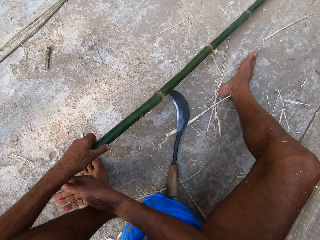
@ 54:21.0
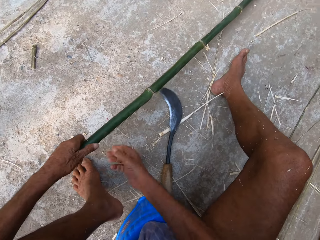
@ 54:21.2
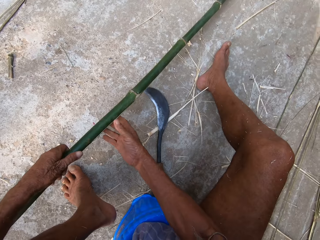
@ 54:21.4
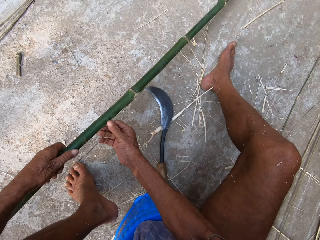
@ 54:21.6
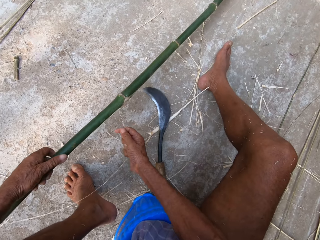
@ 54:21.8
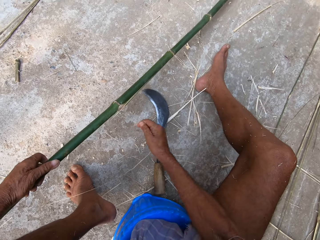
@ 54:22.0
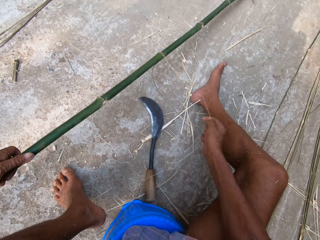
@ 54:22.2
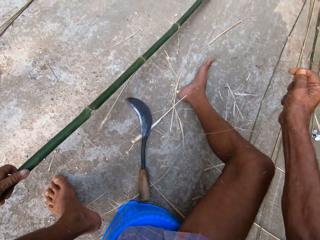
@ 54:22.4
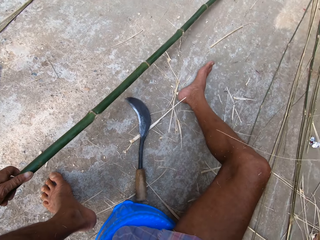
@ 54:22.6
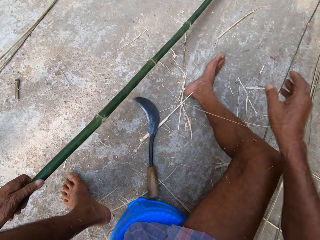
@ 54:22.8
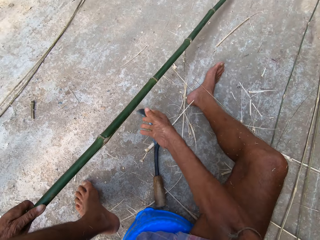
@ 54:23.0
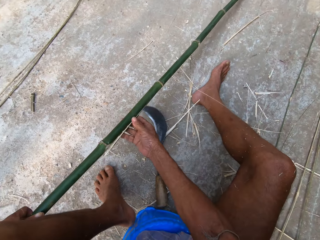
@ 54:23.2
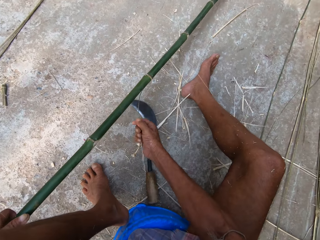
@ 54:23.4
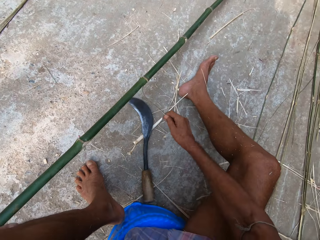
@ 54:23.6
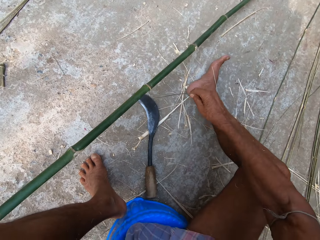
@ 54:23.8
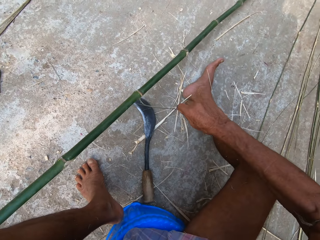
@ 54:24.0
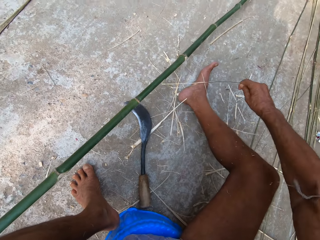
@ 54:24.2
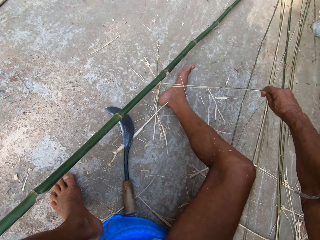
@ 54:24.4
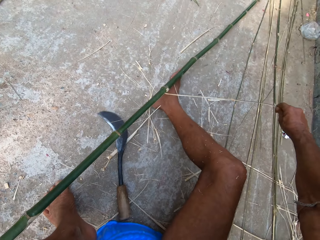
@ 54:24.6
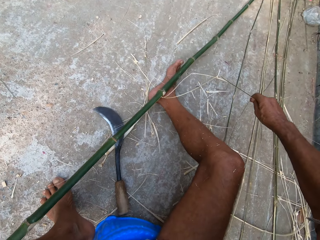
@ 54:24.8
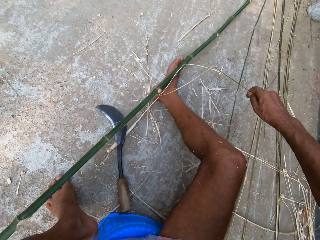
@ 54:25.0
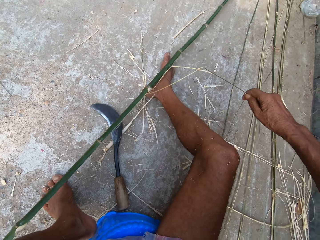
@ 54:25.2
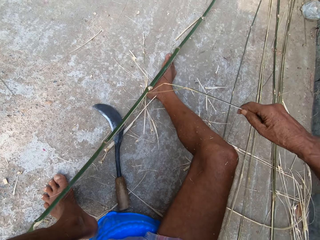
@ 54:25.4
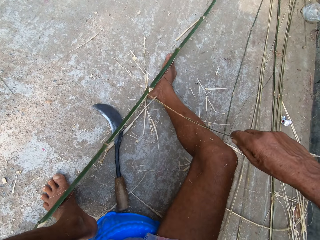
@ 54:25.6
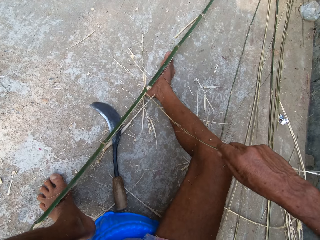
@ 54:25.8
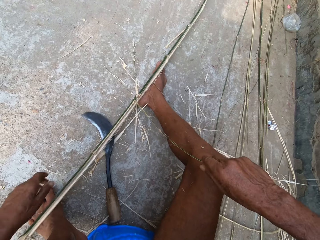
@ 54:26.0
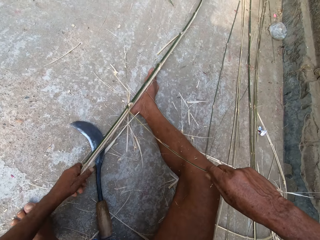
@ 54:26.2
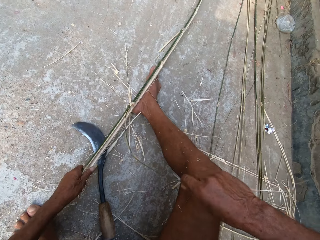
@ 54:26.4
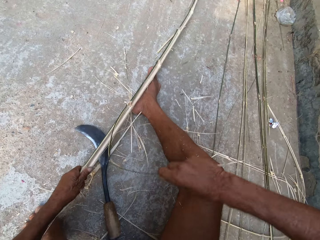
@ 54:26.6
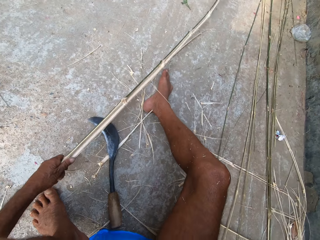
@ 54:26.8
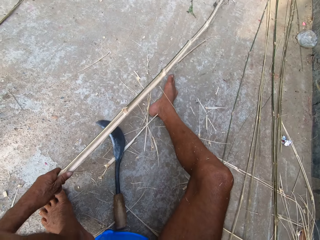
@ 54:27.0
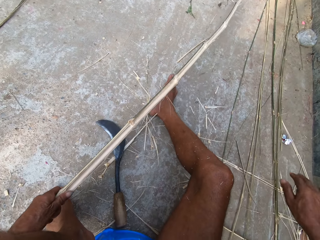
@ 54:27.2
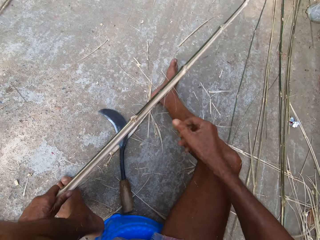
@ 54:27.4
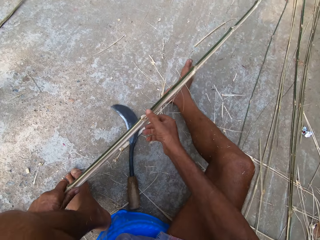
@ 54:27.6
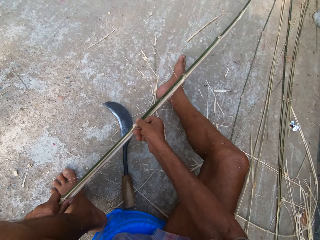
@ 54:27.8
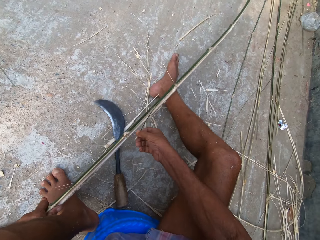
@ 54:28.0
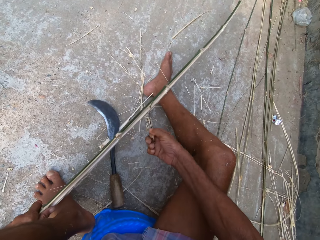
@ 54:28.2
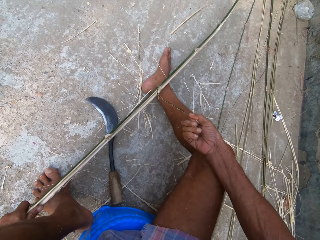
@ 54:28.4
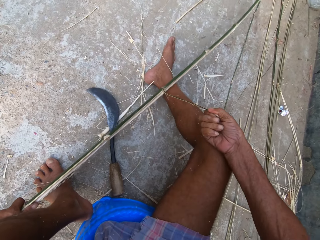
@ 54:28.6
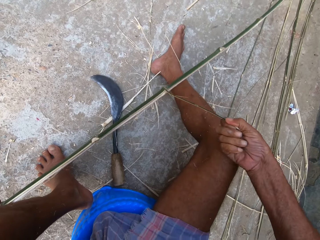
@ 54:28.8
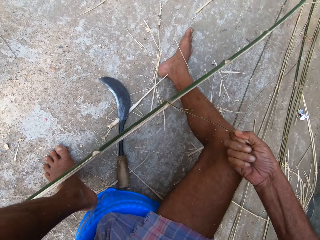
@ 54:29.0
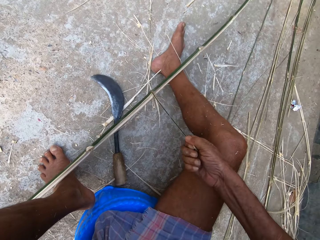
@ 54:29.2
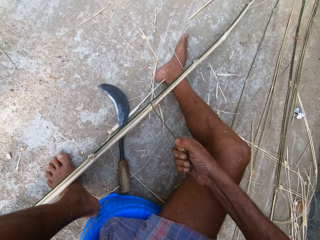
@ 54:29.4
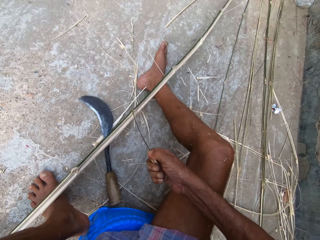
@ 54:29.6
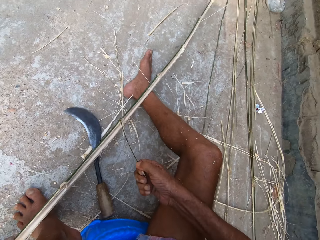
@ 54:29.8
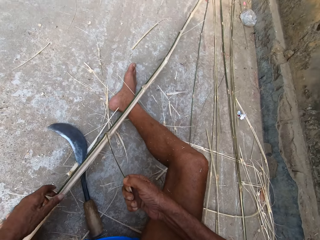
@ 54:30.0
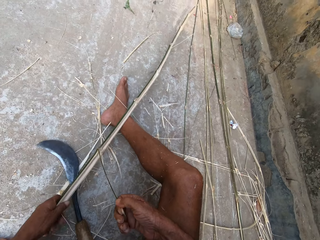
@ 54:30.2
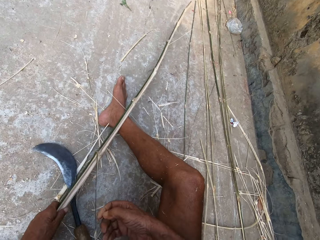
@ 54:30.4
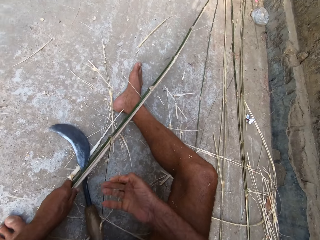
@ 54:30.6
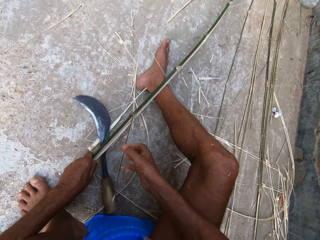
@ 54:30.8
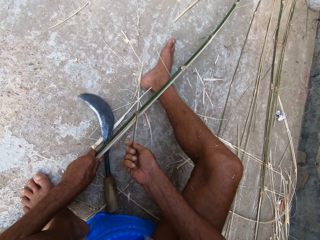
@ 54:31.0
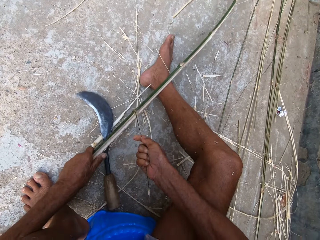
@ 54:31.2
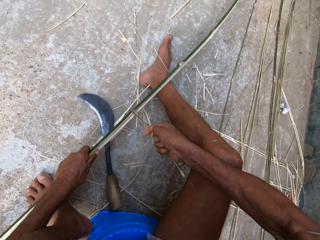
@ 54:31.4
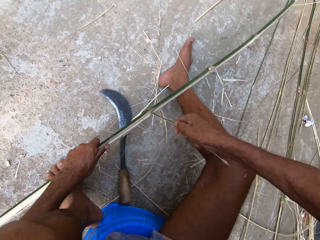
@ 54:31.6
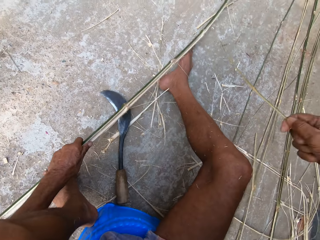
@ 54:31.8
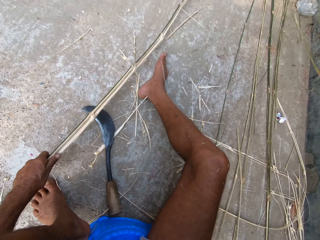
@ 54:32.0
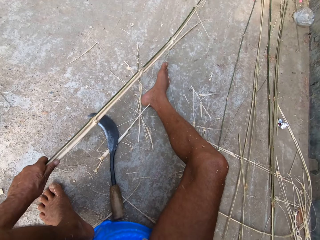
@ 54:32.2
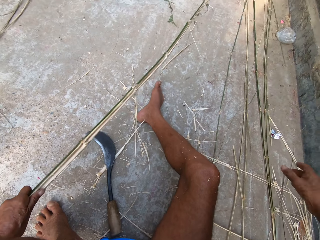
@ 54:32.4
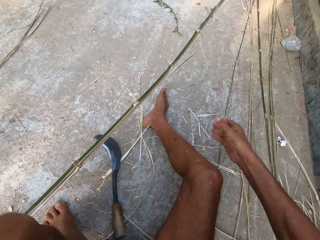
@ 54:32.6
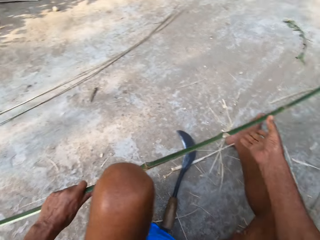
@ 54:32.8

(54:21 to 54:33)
The camera wearer peels the bamboo strip with his right hand.

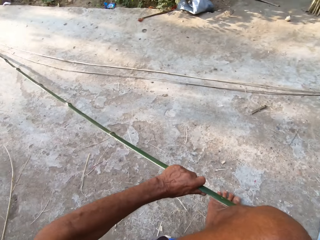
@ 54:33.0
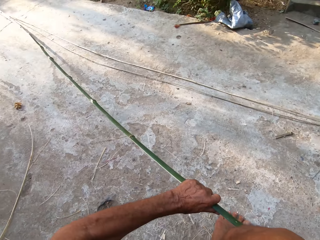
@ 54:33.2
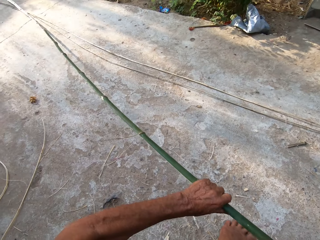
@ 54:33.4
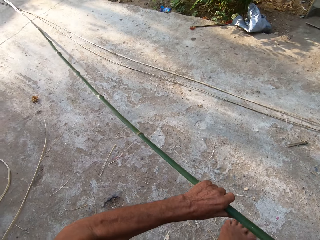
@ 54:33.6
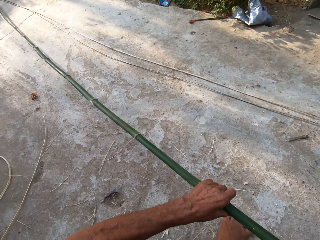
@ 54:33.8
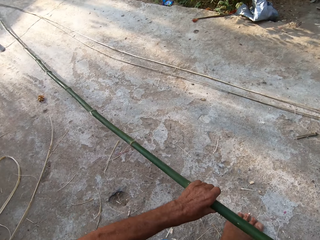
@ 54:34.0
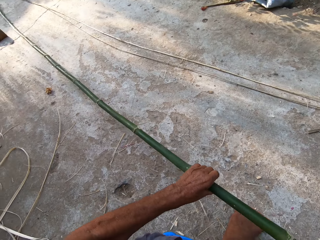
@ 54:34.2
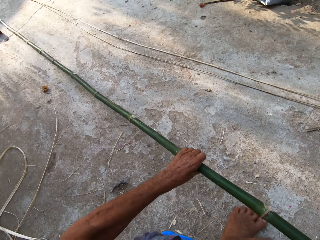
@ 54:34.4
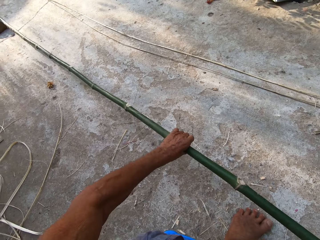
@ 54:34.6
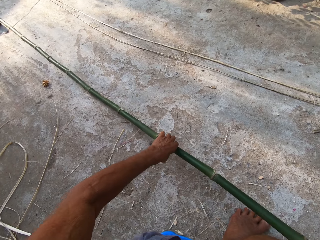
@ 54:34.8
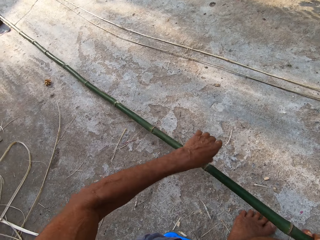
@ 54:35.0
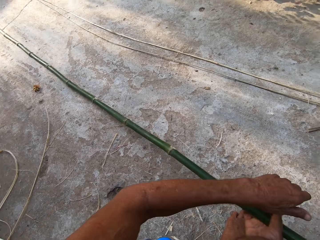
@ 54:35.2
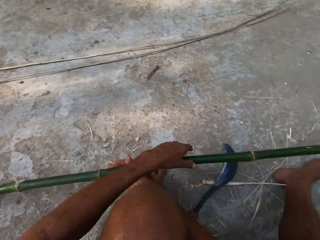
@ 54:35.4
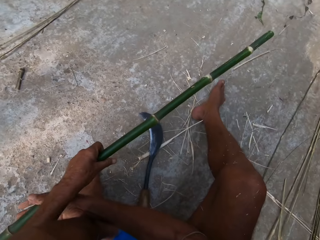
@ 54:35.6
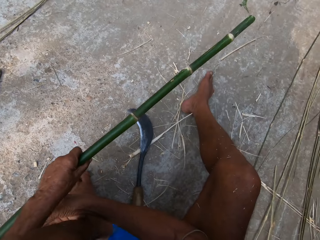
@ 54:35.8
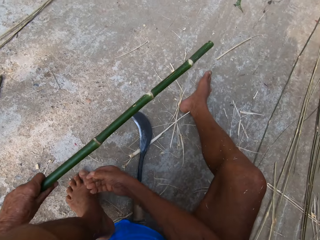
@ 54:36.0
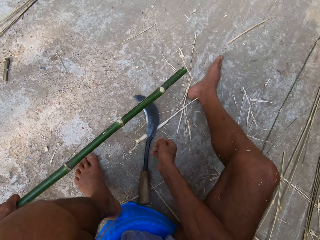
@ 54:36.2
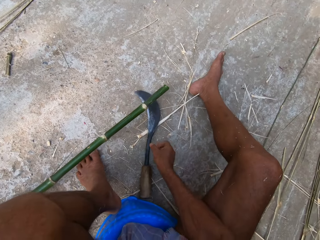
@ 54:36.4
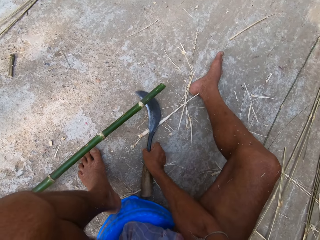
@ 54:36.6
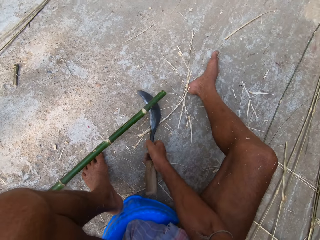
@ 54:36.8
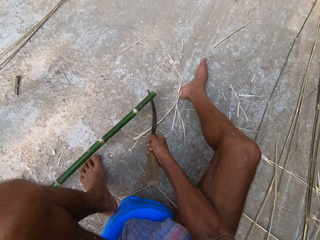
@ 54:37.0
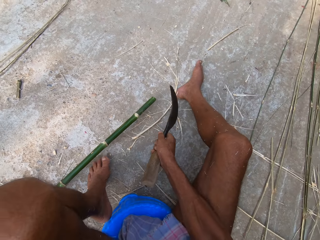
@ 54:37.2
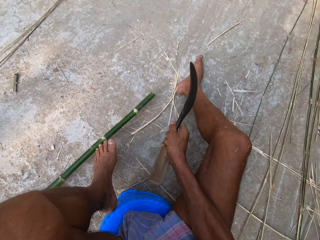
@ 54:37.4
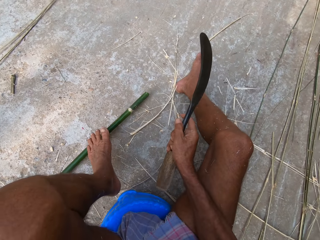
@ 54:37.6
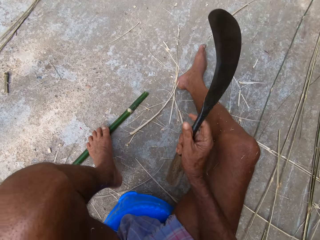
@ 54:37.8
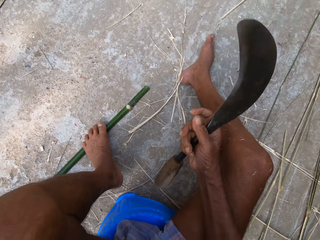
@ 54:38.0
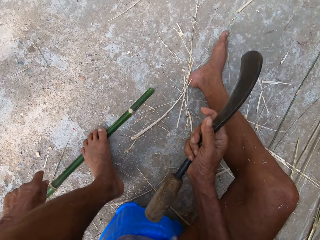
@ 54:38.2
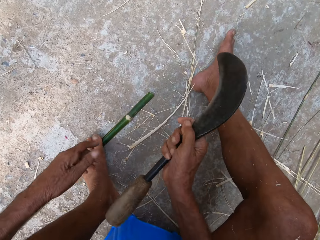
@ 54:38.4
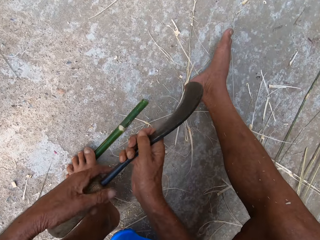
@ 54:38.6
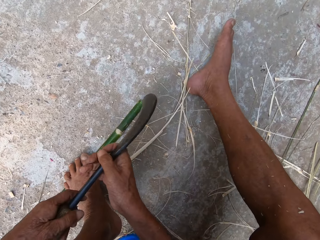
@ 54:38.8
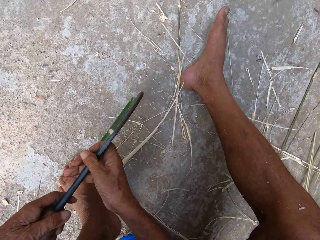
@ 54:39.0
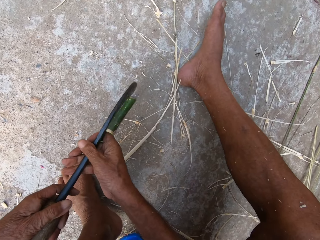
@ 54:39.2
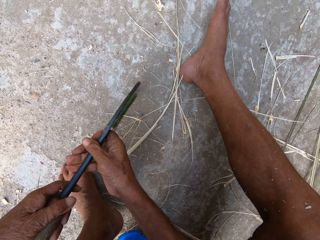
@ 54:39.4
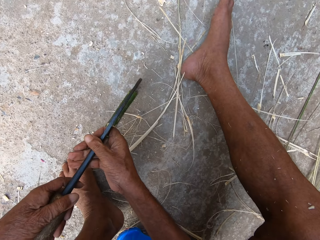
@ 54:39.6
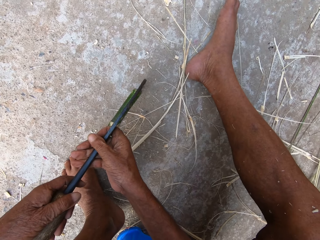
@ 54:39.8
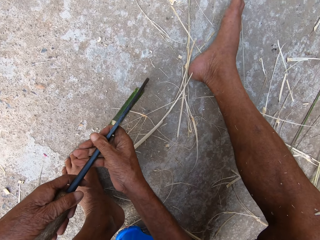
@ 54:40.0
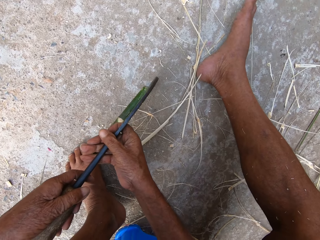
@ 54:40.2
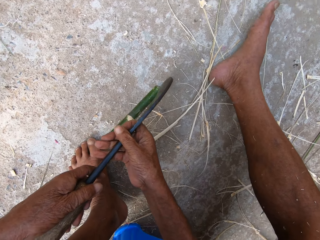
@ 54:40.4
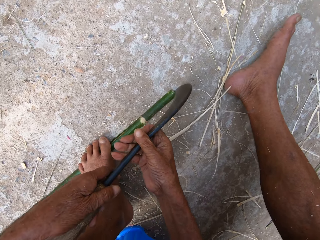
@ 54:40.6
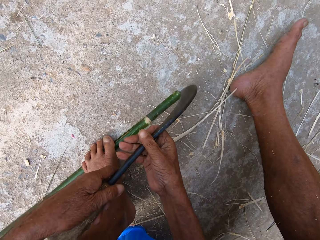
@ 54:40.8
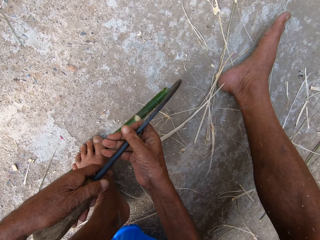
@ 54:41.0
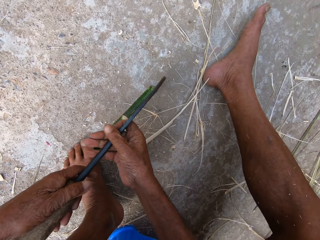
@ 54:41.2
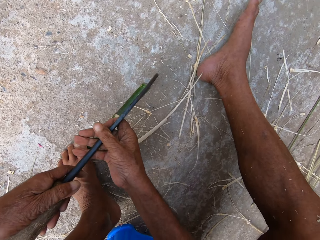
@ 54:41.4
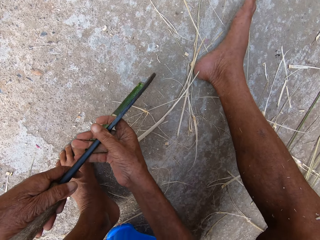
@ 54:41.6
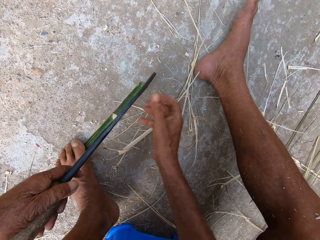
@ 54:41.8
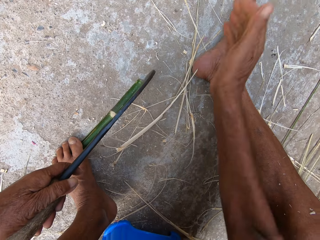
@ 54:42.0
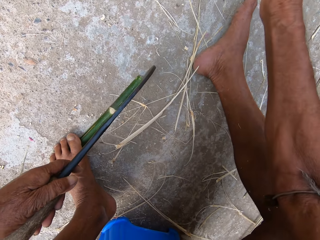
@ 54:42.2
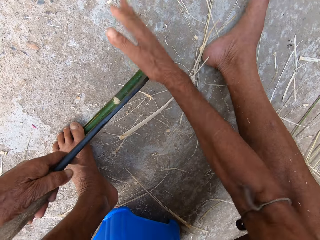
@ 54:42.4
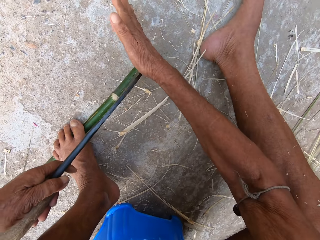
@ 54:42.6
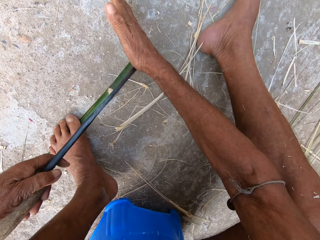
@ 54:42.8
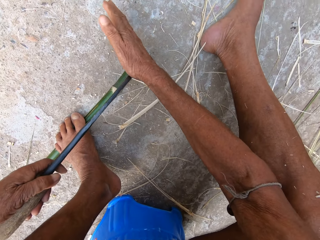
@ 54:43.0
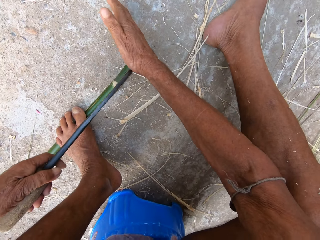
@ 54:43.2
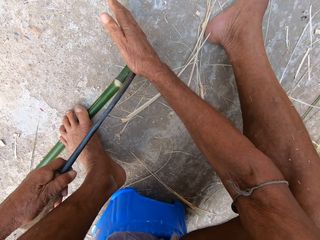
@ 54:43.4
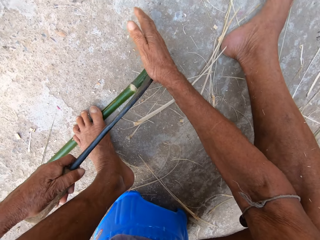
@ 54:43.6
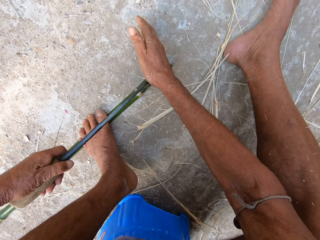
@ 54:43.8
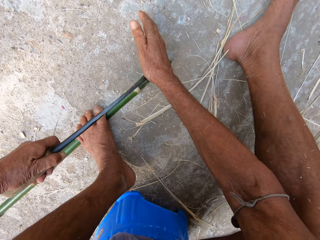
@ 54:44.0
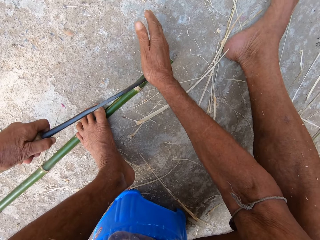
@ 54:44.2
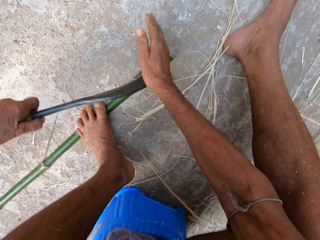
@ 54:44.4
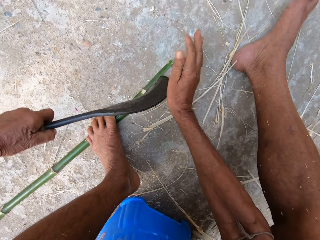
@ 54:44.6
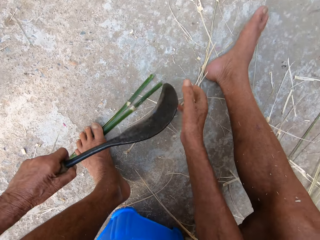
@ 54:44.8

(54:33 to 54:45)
The camera wearer picks up the kukri knife or aping's farm tool from the ground with his right hand. He holds the bamboo strip or stick to the ground with his left leg. He cuts the bamboo strip on the ground with the kukri knife in both hands. He places aping's farm tool on the bamboo stick and hits aping's farm tool with his hand.
